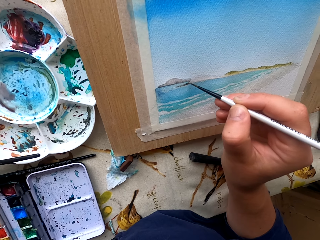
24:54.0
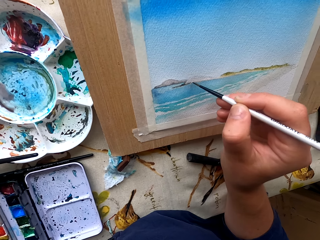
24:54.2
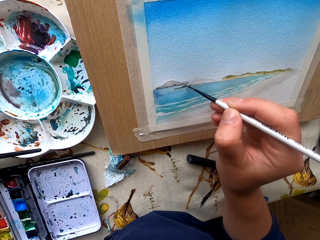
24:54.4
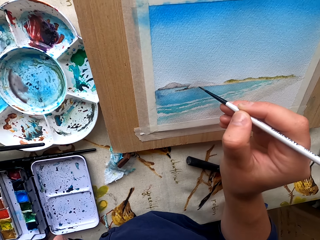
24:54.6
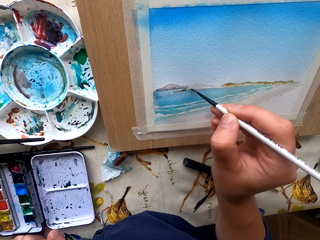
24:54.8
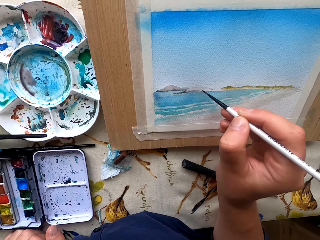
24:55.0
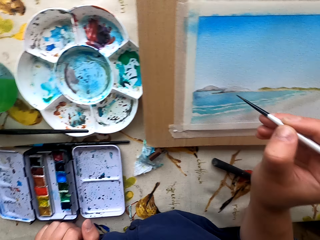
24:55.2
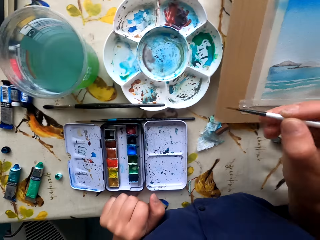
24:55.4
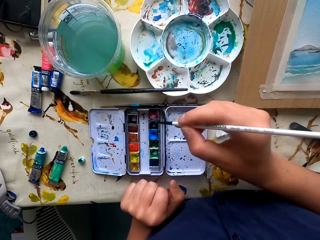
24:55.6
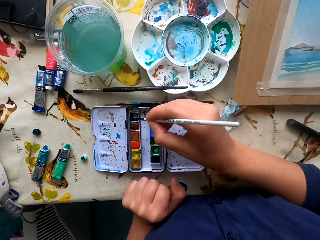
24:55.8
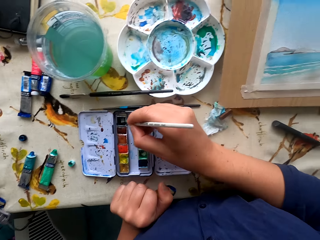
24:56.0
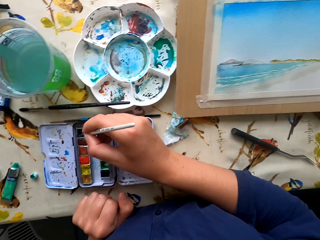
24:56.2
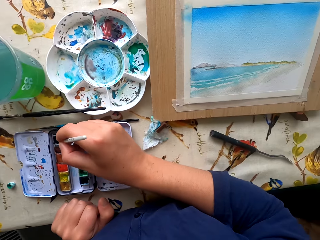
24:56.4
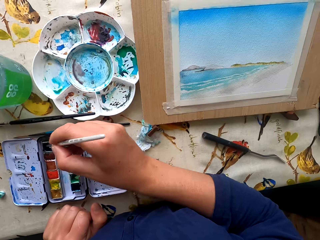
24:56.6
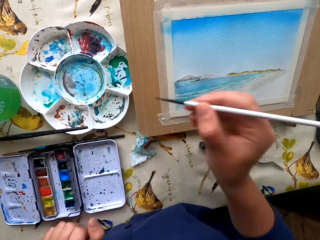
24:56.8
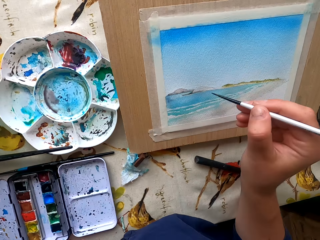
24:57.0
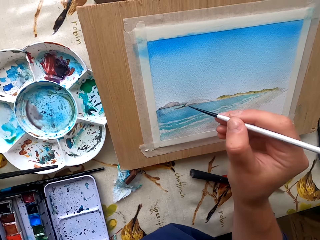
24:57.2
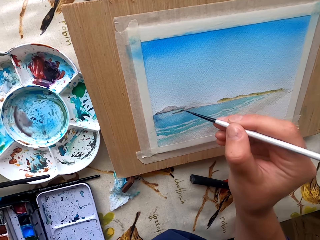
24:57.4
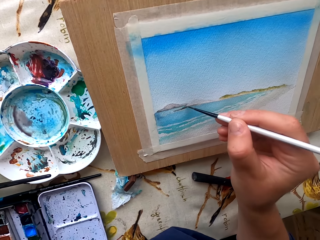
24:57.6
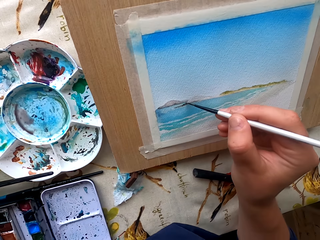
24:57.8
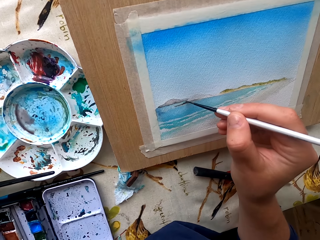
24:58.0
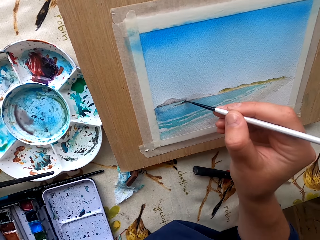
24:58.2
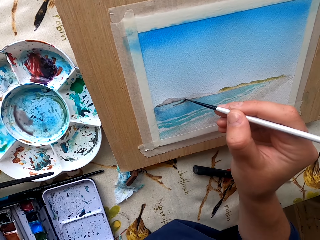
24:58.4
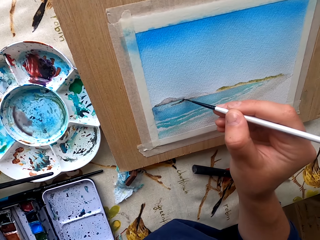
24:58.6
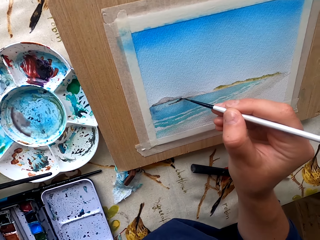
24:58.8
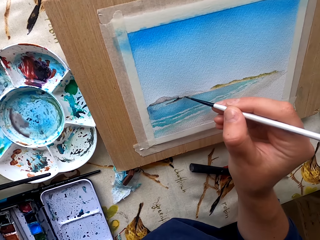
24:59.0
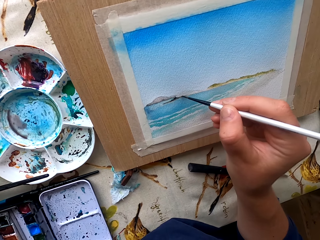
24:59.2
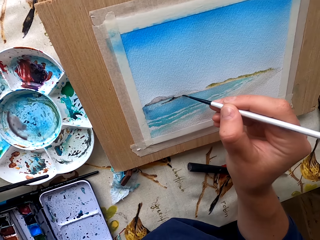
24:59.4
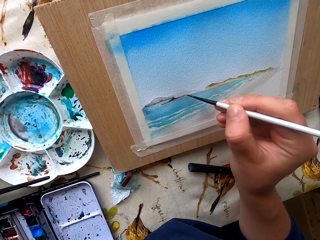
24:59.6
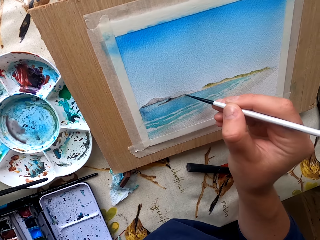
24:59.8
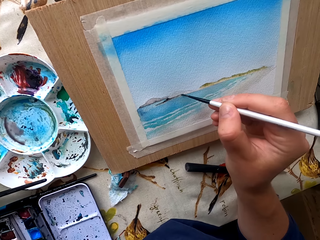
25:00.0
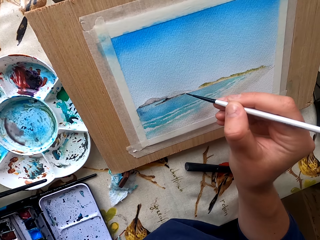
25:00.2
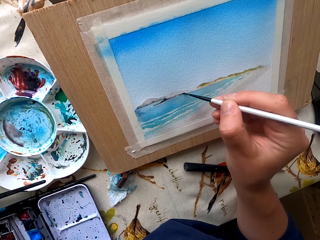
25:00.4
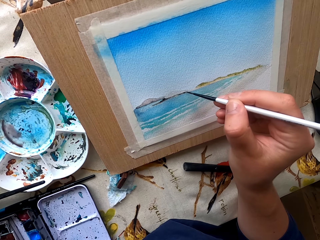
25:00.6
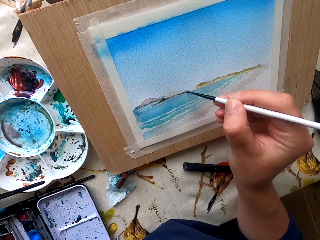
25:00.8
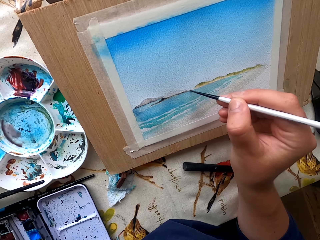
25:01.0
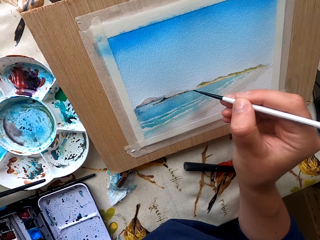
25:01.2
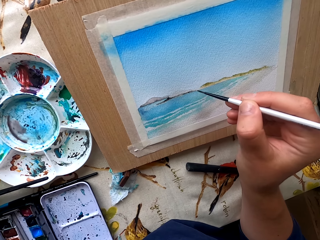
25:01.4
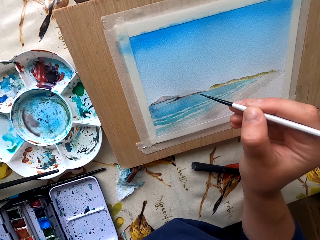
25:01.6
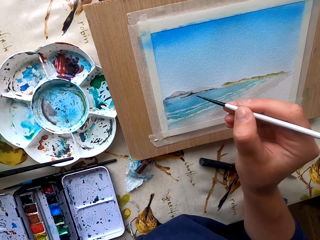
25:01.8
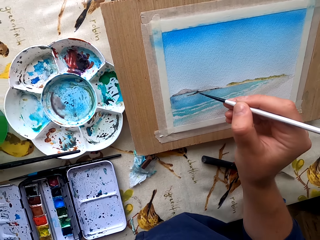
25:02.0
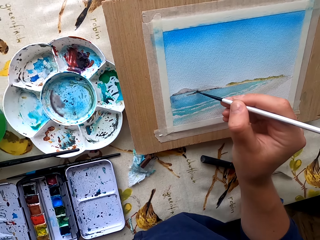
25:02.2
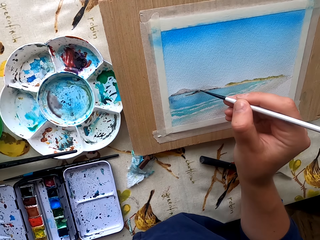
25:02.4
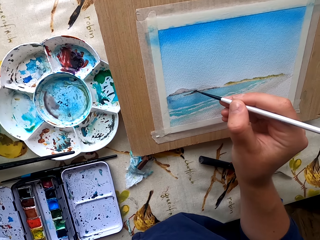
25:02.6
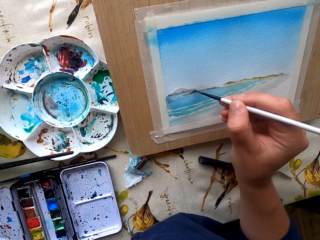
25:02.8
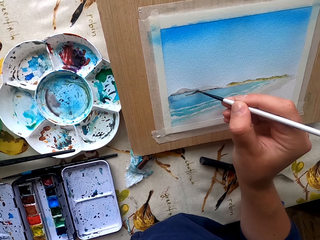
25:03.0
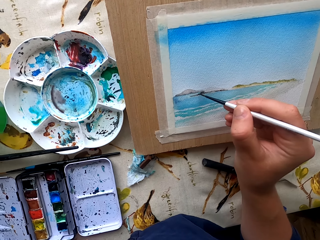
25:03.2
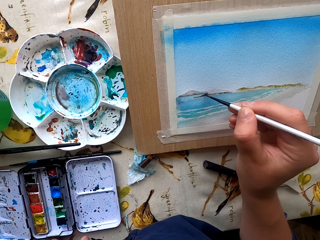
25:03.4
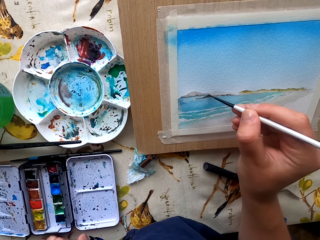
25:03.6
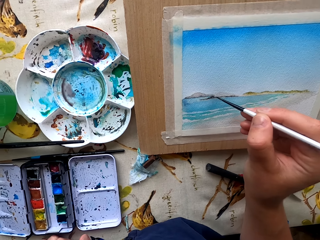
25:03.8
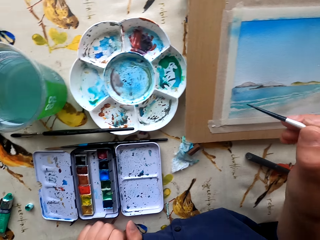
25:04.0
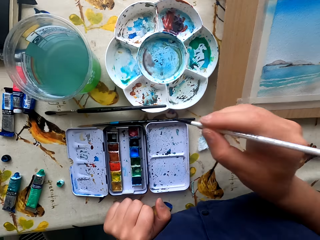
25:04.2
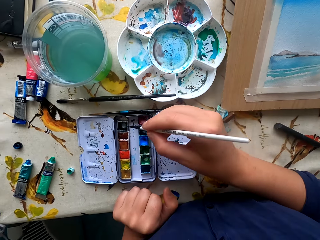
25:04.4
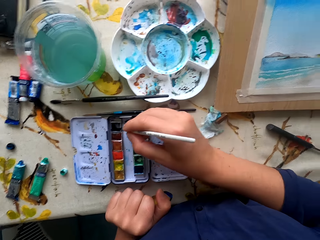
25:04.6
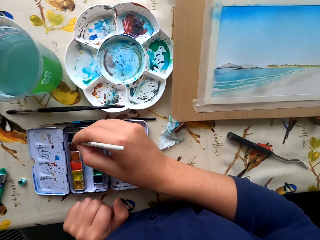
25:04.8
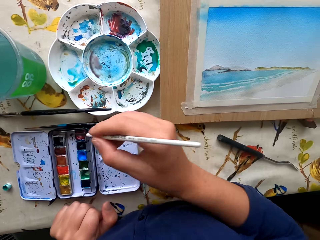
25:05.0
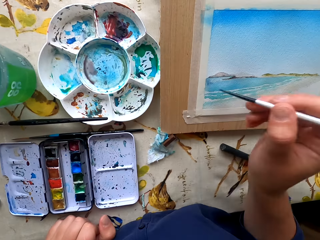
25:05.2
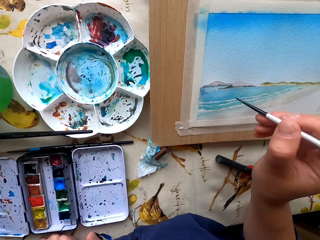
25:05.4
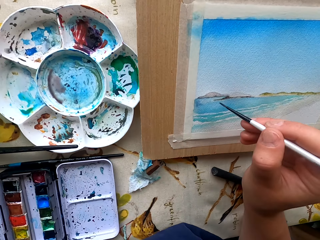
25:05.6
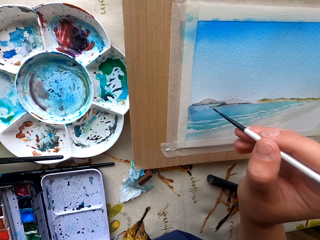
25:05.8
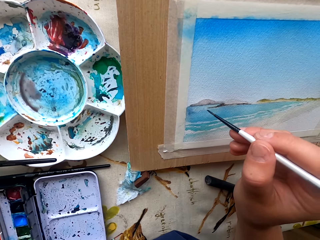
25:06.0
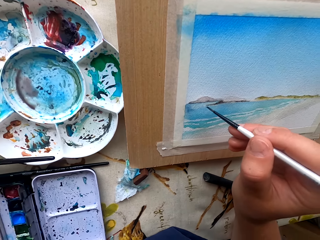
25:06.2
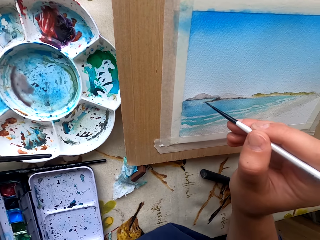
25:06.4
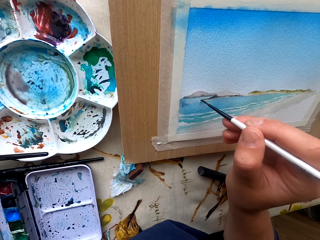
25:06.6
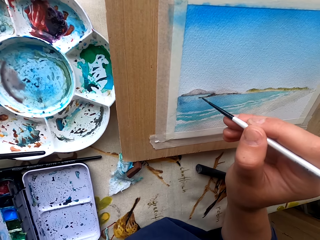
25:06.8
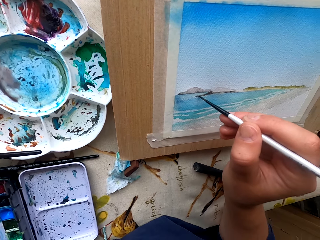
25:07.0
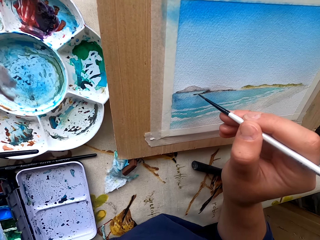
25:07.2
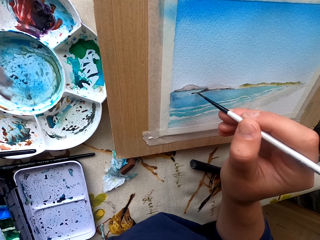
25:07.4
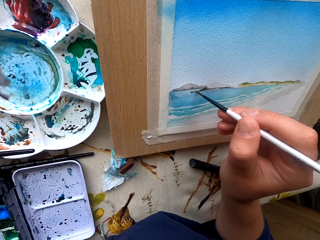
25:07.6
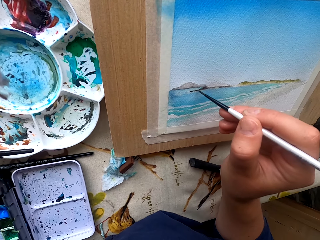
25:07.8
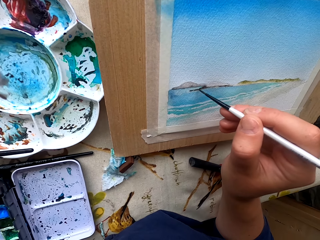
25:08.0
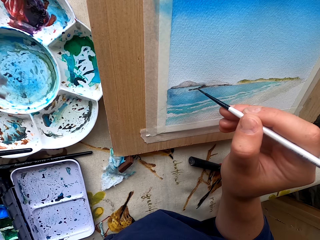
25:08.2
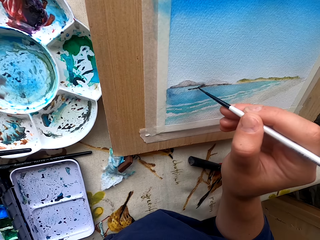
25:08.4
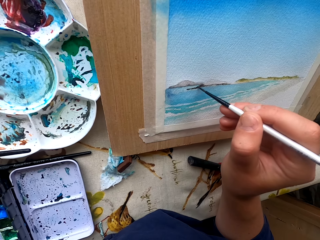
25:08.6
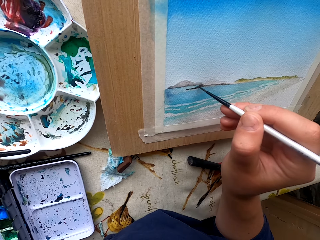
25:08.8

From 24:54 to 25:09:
The camera wearer holds the paint marker or pen brush. They rub the pen brush in the ink container. They paint the picture with the pen brush. They rub the pen brush in the ink container. They dip the paint marker in the color. They paint the picture with the pen brush.

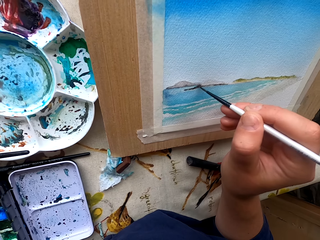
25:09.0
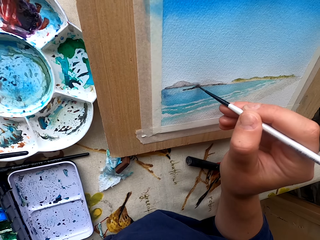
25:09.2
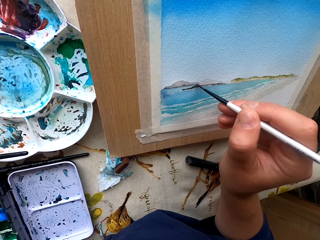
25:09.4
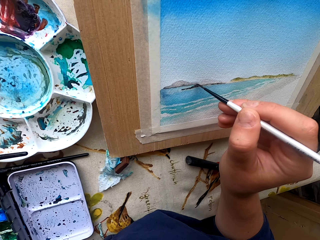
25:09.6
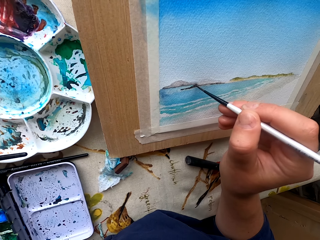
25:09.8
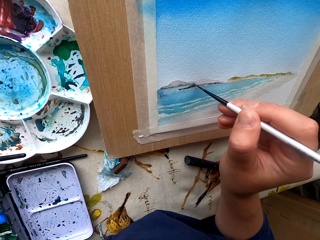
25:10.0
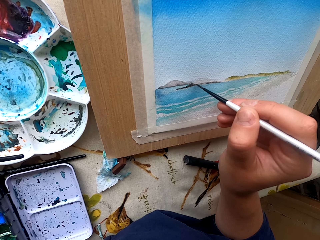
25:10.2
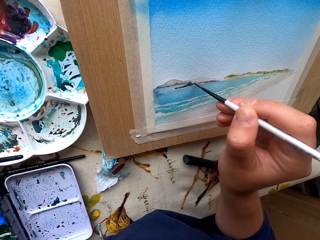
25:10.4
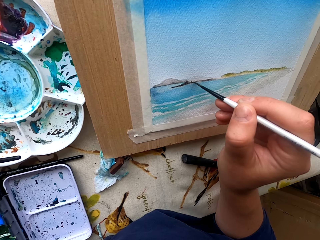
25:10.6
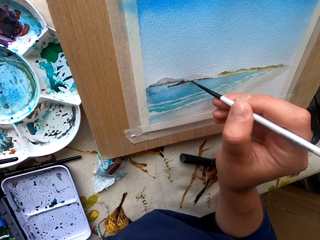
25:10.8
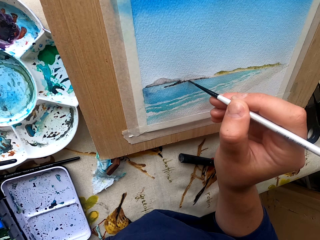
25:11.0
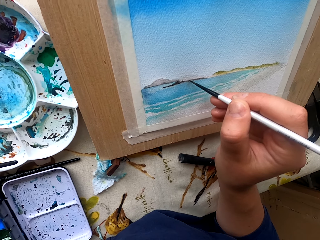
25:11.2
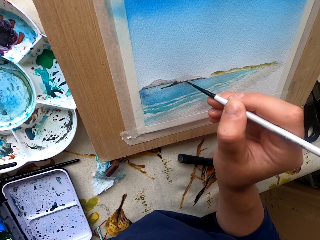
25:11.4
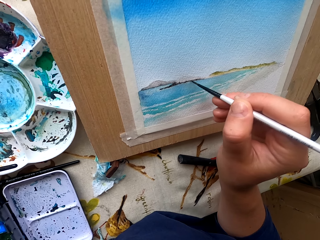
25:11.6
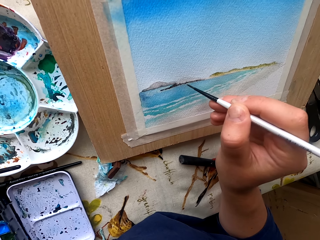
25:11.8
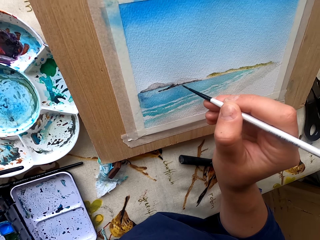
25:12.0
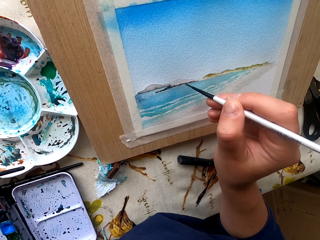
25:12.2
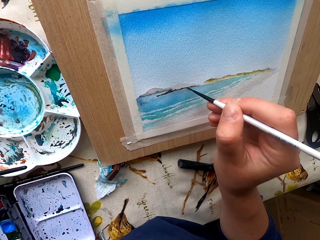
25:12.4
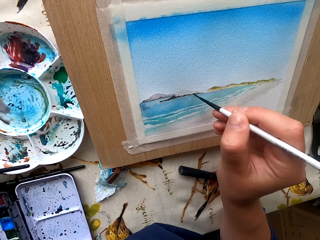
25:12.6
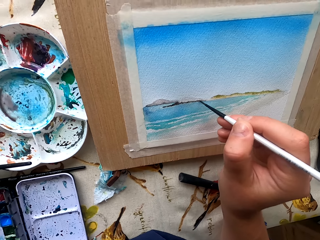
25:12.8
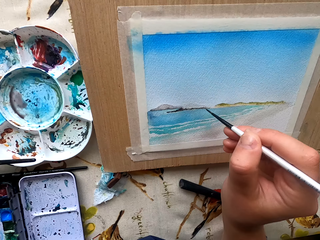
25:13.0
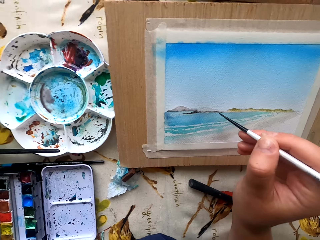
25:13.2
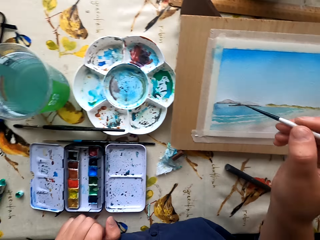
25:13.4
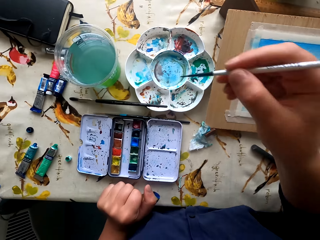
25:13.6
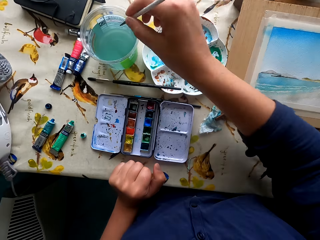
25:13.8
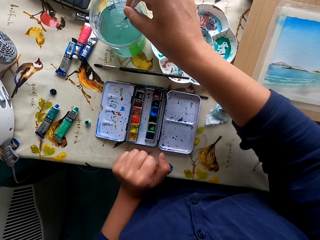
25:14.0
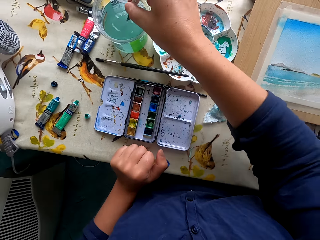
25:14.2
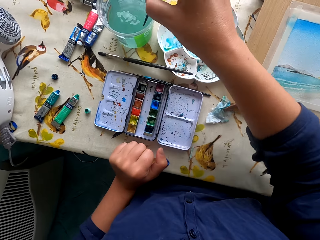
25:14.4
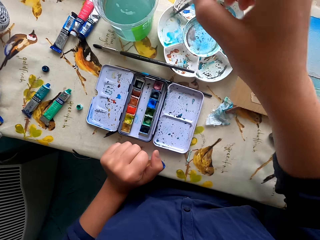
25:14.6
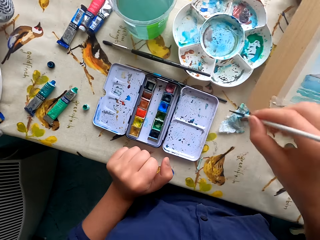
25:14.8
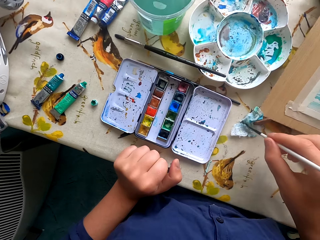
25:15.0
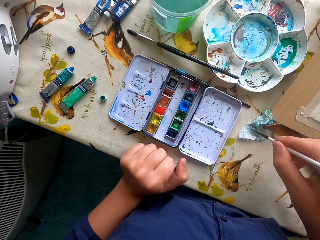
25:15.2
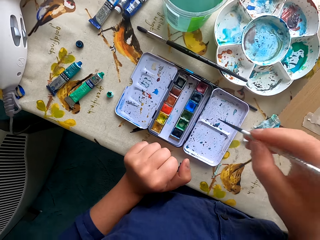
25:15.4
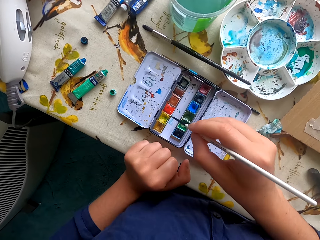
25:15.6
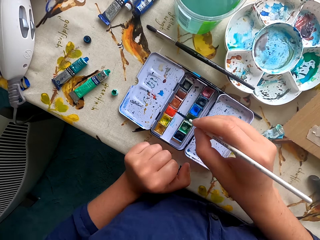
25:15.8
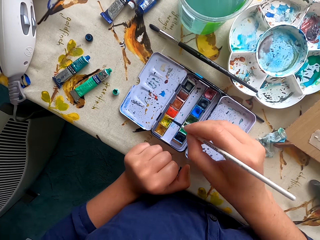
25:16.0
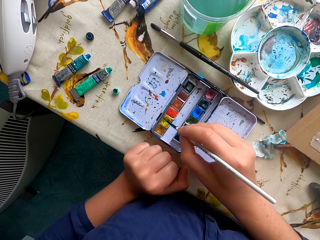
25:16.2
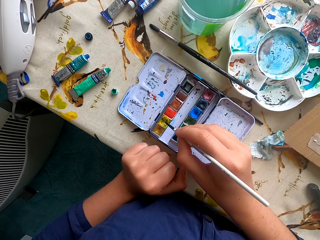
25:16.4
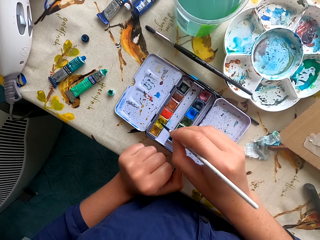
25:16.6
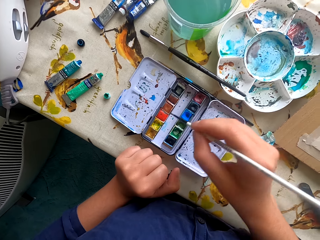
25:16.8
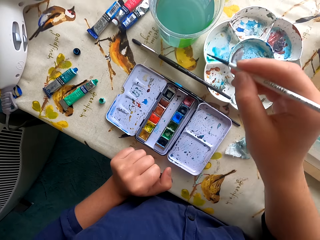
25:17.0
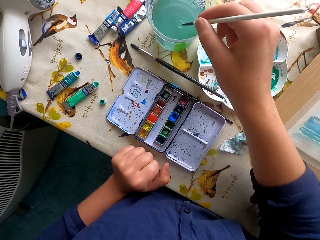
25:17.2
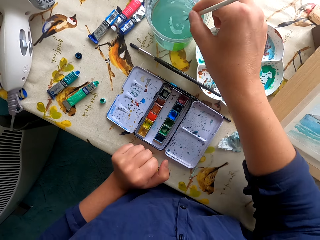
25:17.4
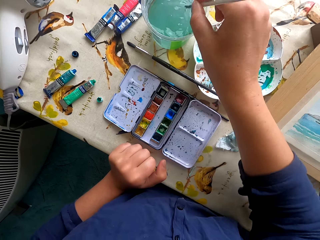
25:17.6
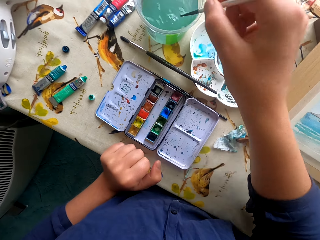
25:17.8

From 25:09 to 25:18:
The camera wearer paints on the drawing picture. They dip the paint marker or pen brush in the colored water. They wipe the pen brush with paper. They rub the pen brush in the ink container. They dip the pen brush in water.
